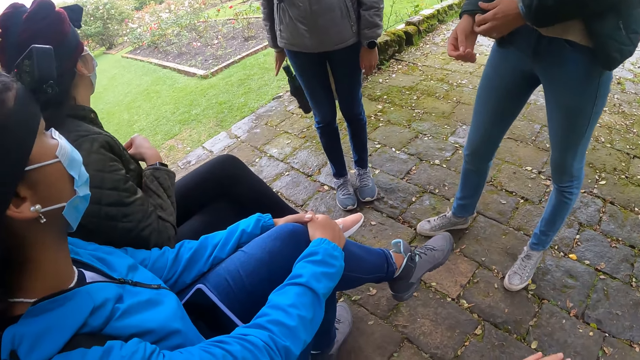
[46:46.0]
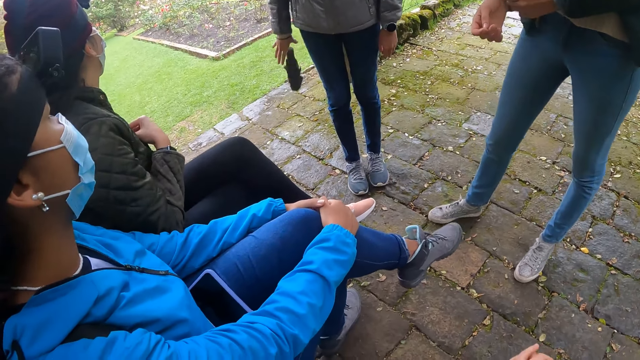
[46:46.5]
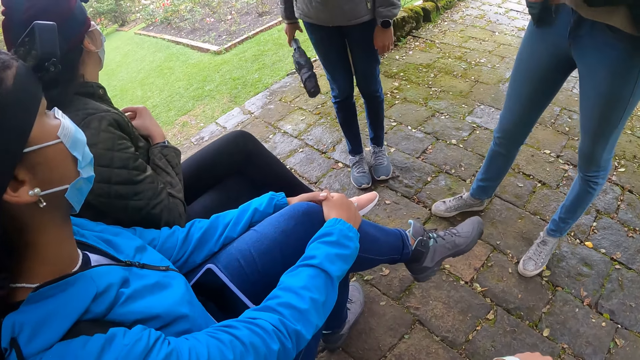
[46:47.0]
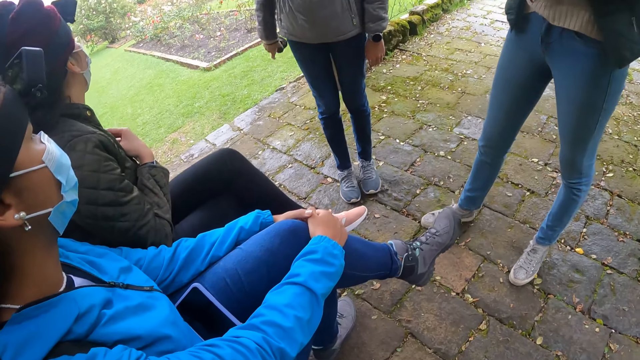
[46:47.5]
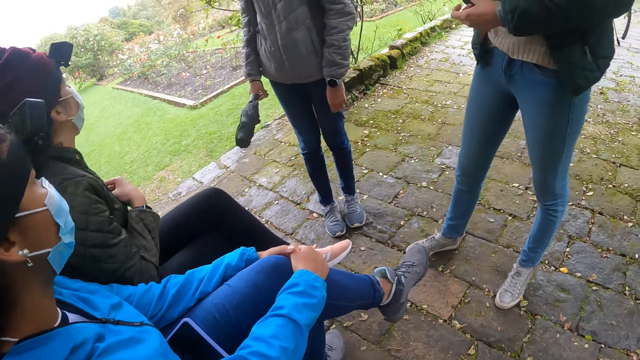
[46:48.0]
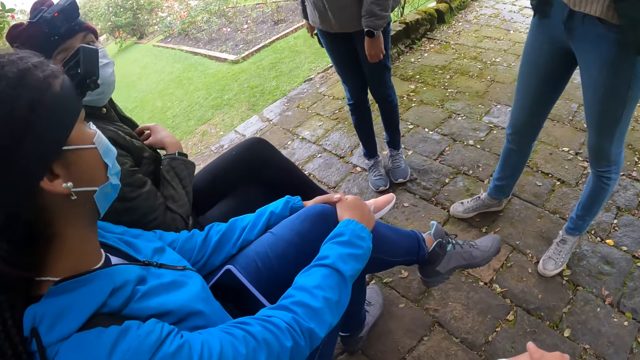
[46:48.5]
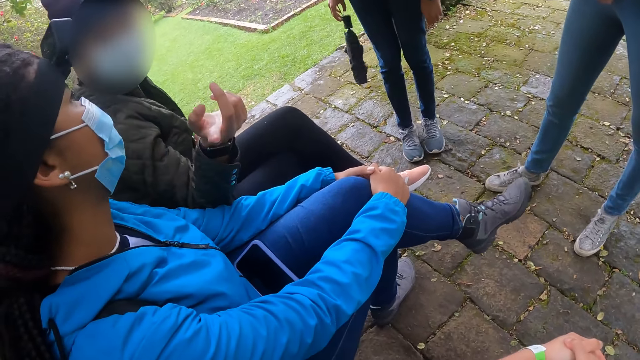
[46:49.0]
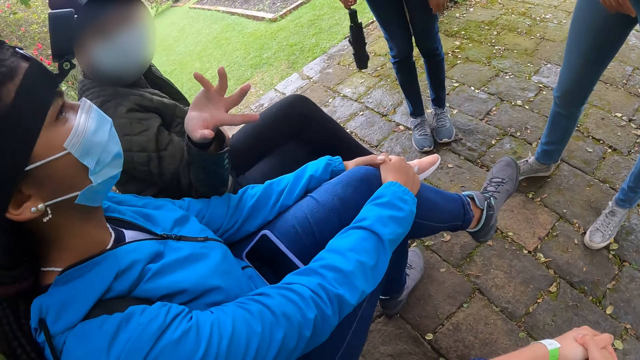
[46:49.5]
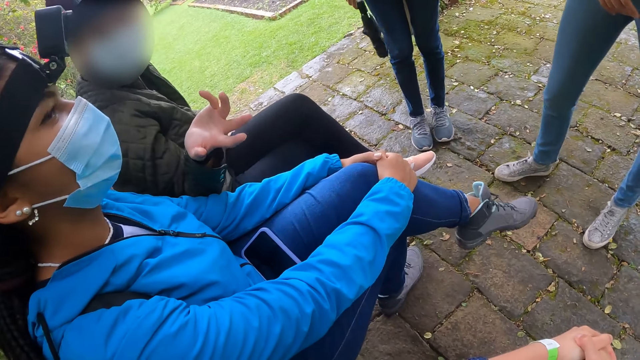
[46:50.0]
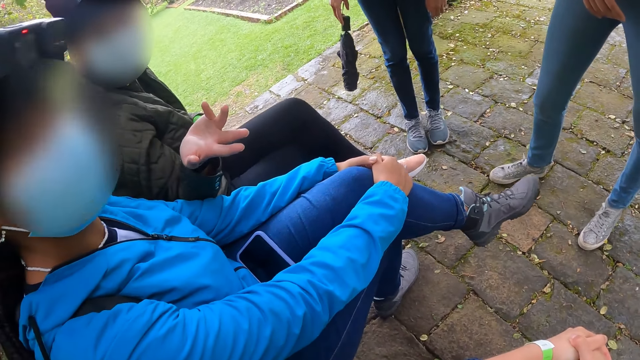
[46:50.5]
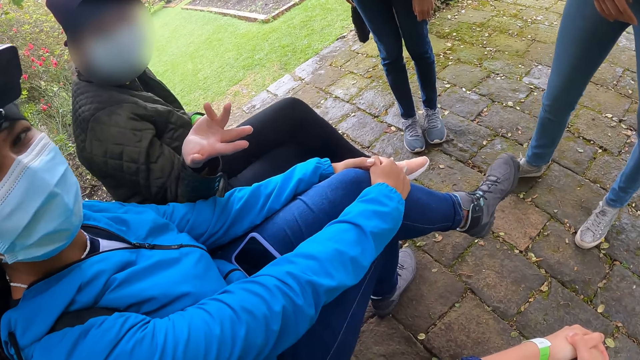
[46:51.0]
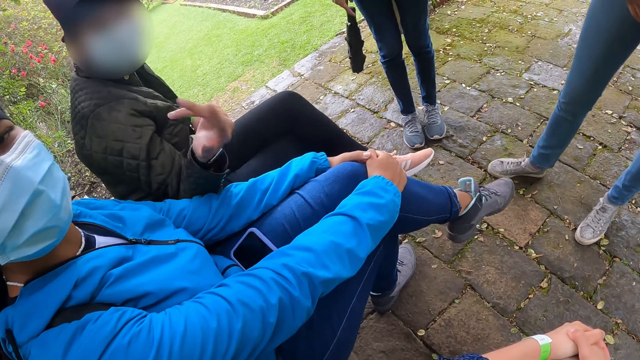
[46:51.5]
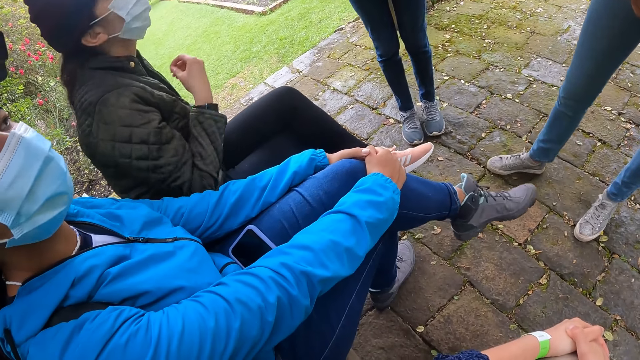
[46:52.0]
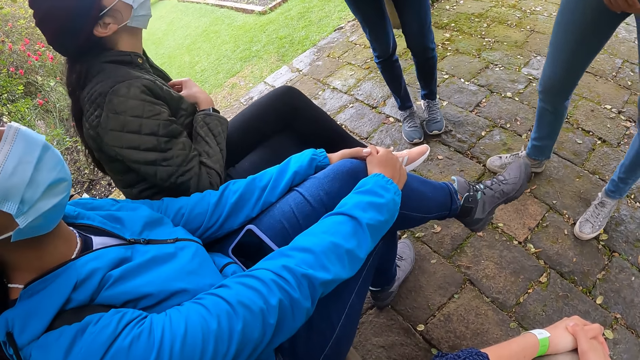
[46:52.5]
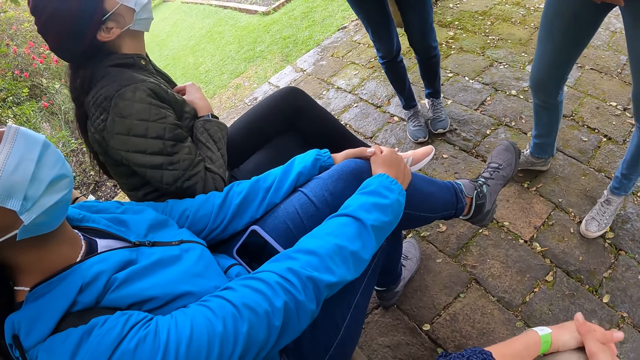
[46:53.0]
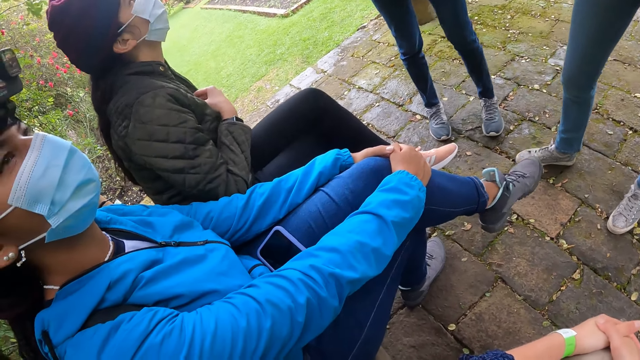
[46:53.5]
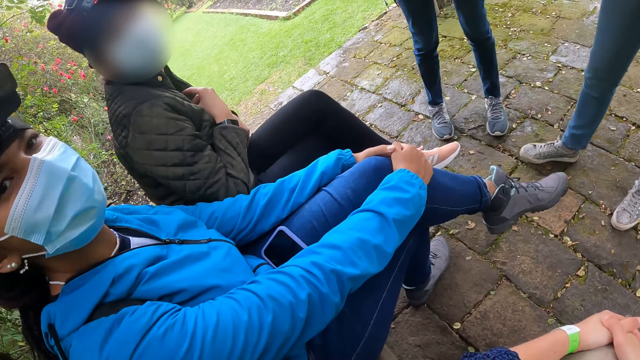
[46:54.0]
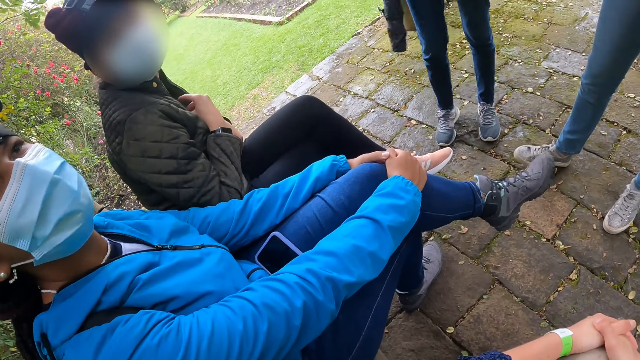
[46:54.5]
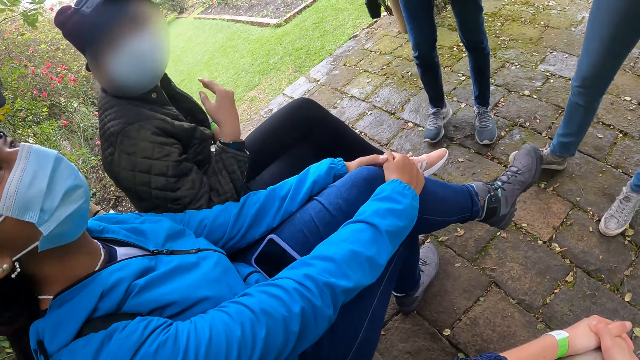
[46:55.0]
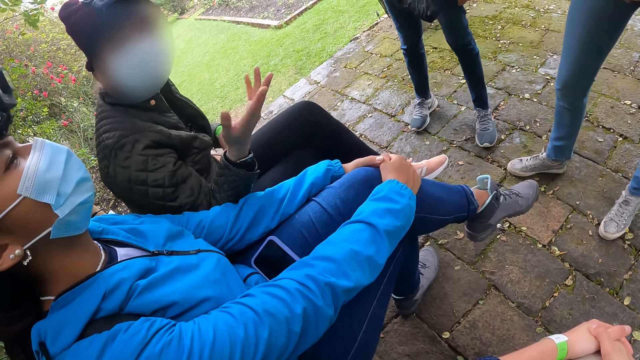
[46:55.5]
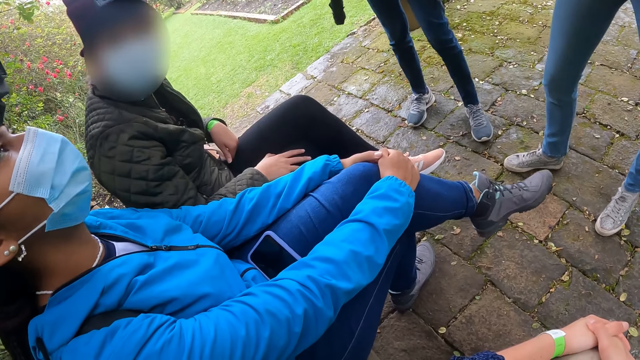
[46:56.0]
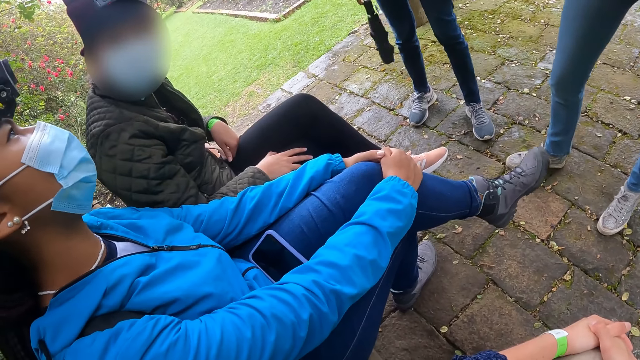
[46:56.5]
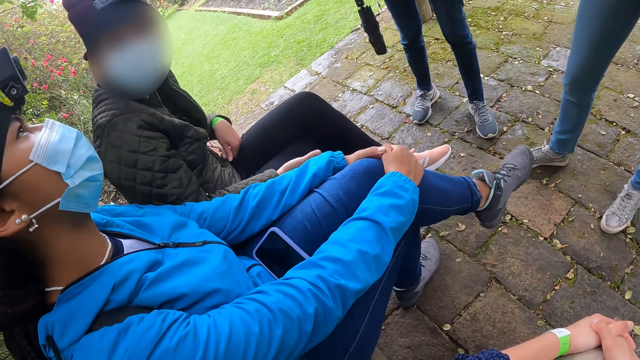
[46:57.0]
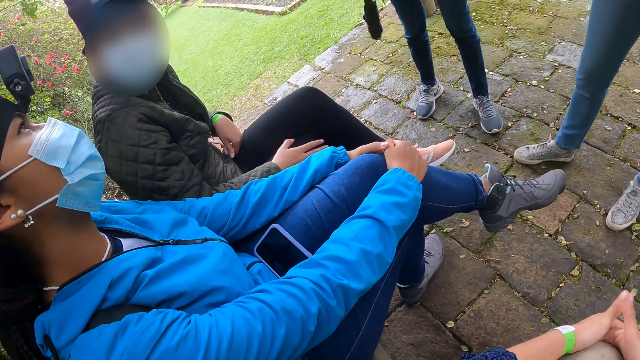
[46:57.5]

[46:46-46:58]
A lady touches her wrist band. Another lady swings the umbrella in hand. A third lady makes gestures with her hand.

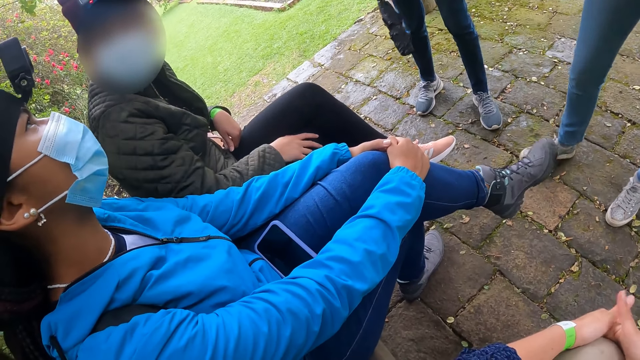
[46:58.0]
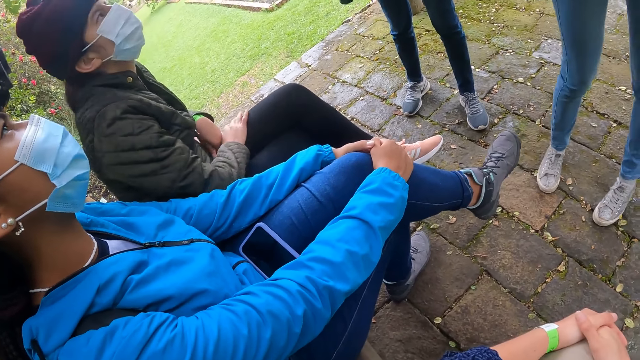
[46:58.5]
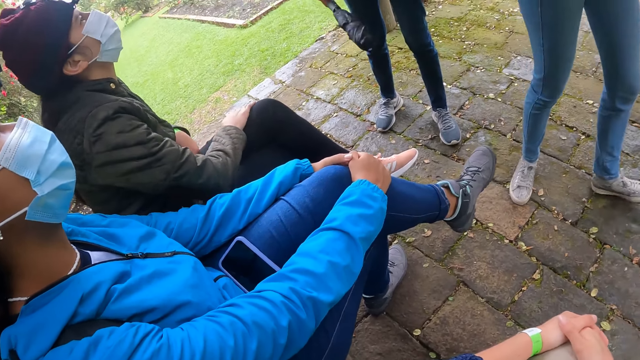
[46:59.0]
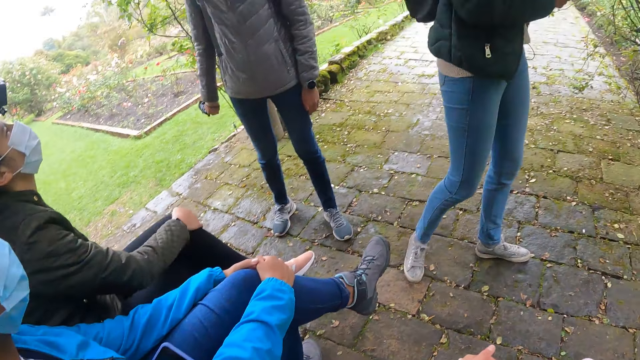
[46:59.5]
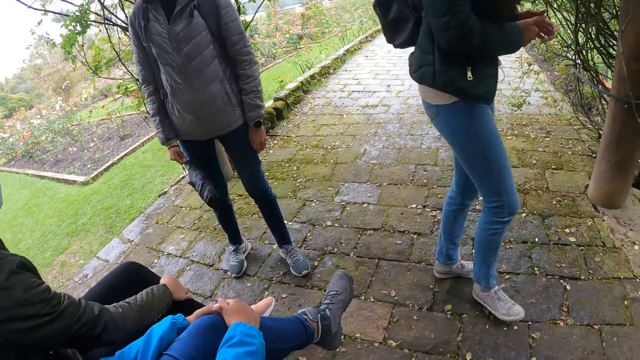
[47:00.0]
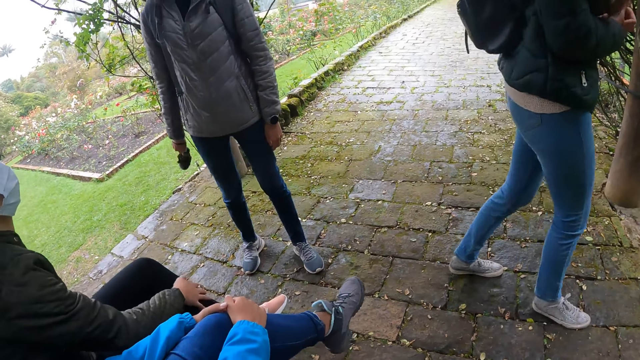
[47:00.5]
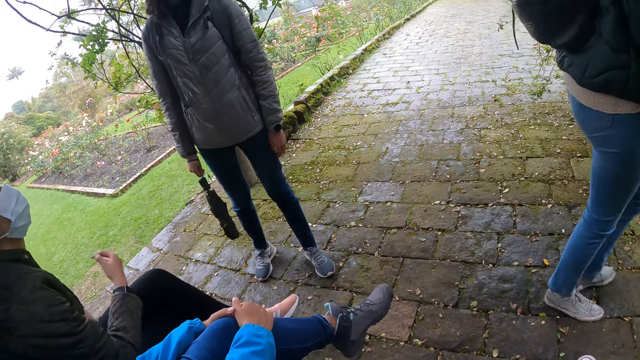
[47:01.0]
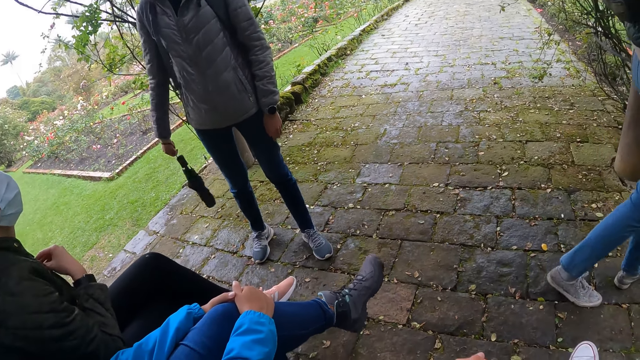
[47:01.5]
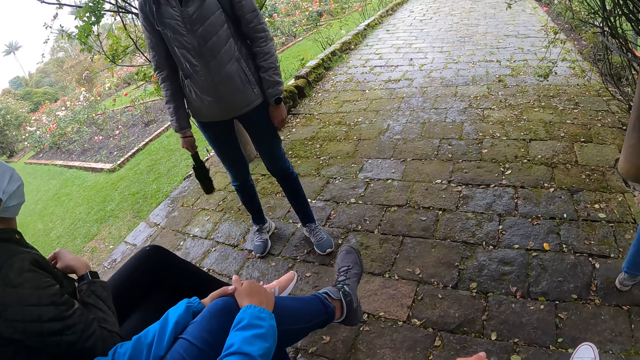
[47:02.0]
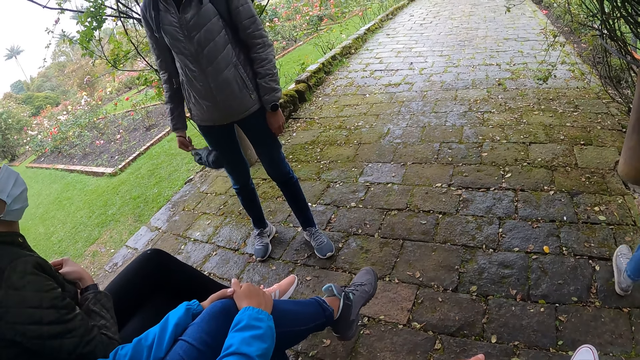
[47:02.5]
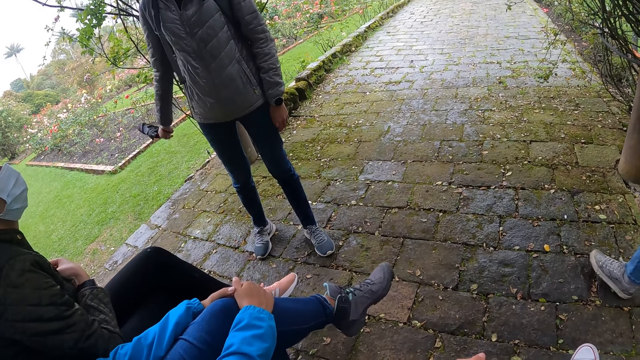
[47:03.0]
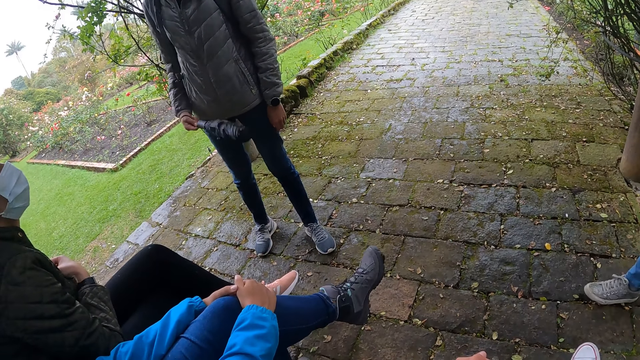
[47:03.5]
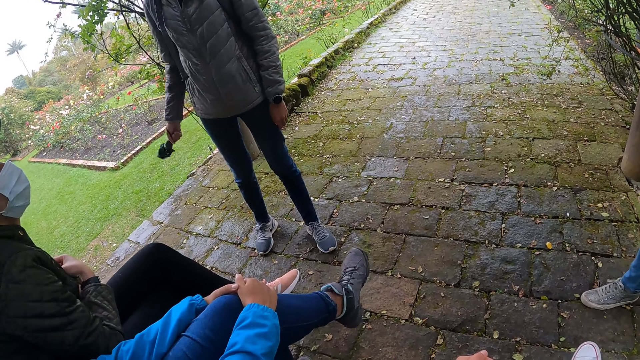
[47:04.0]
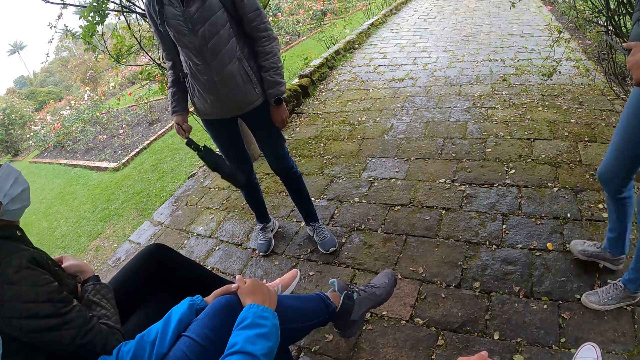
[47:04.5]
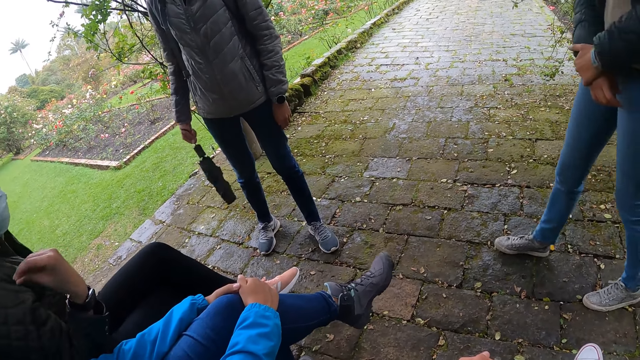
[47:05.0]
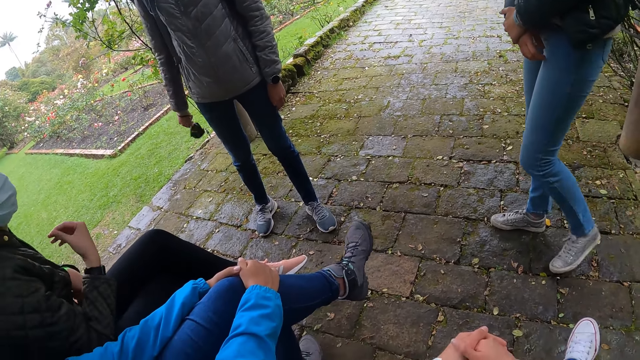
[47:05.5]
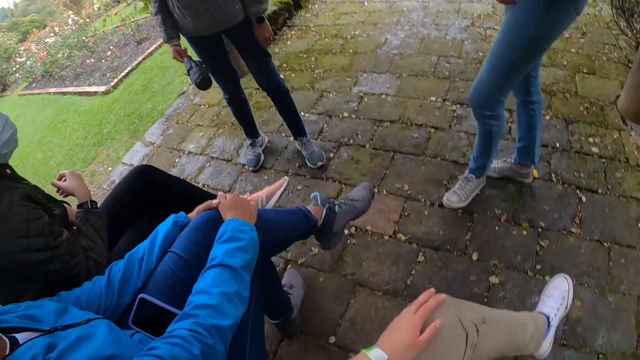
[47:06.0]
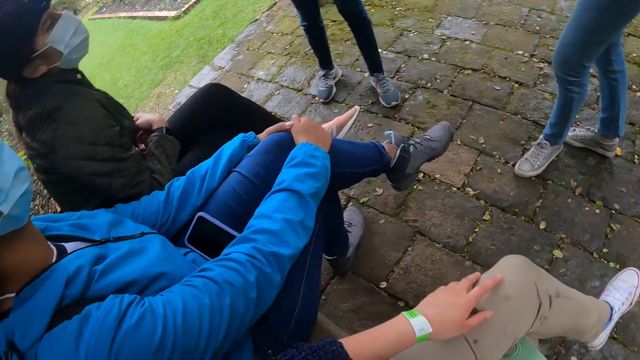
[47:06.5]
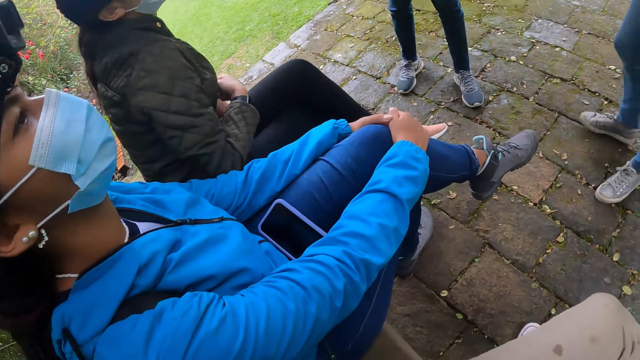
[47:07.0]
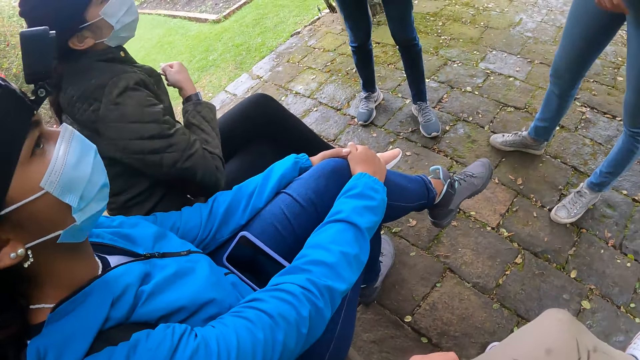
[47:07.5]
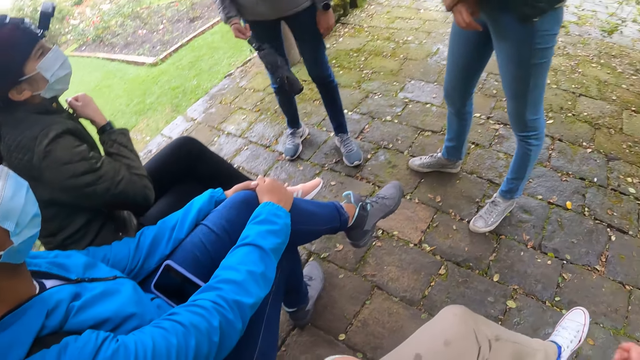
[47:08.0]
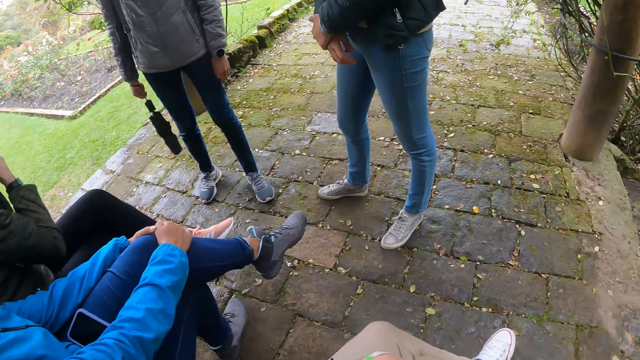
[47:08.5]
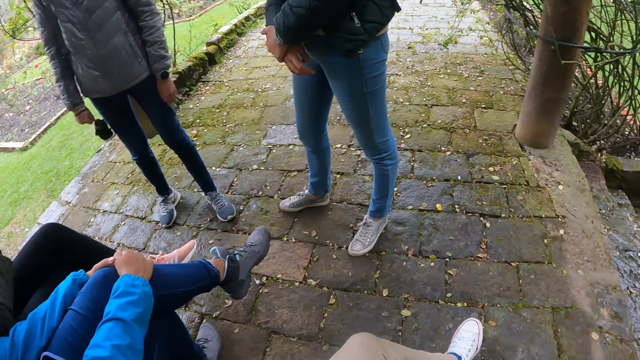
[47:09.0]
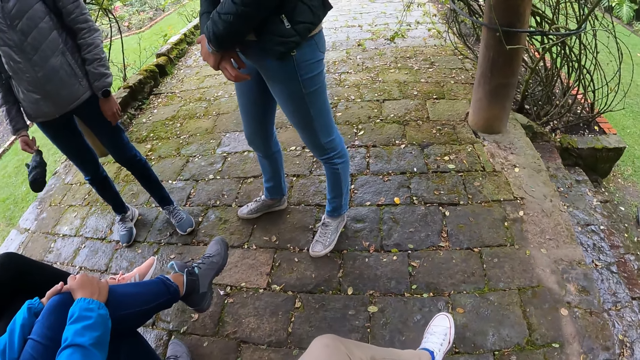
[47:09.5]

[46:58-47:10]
A lady walks around the pavement. The lady zips her jacket with her right hand.
